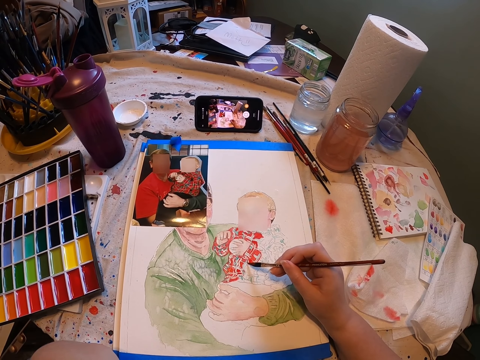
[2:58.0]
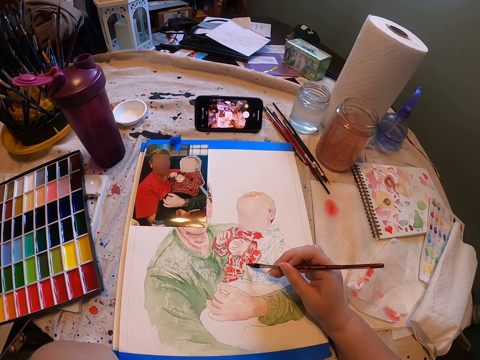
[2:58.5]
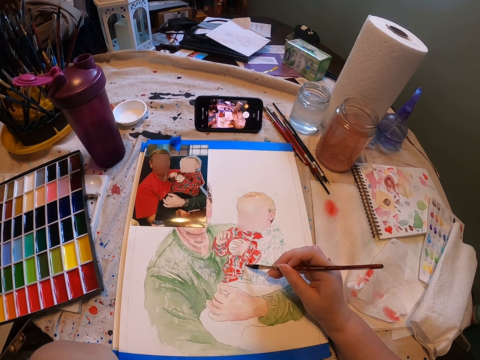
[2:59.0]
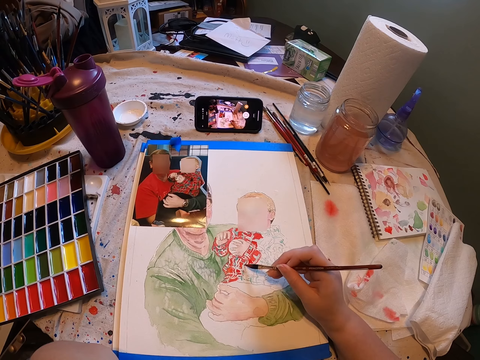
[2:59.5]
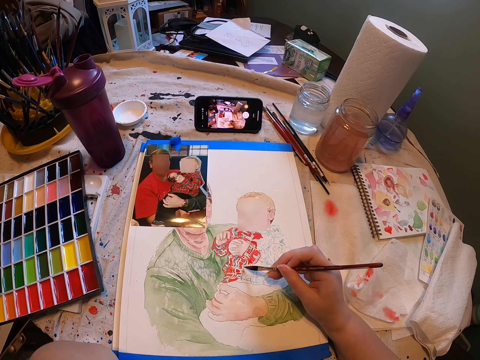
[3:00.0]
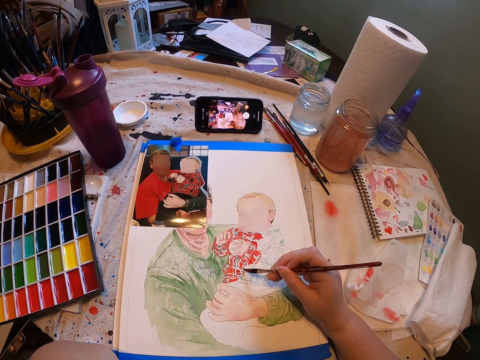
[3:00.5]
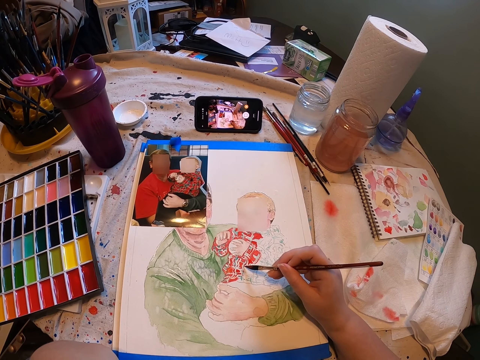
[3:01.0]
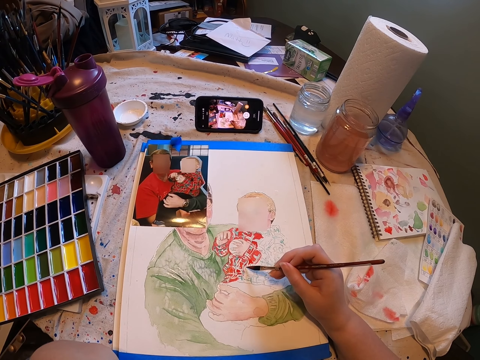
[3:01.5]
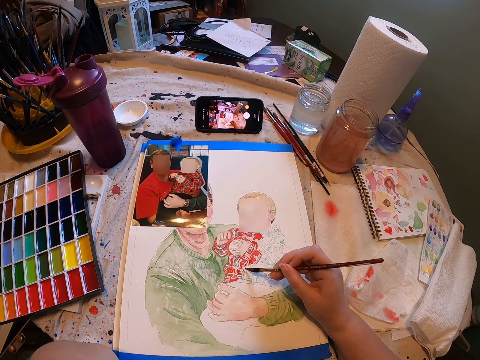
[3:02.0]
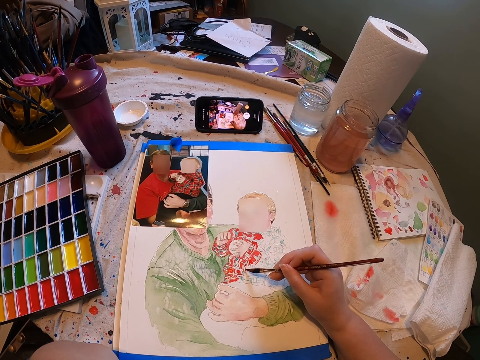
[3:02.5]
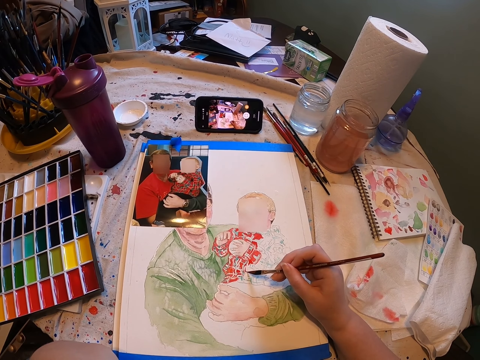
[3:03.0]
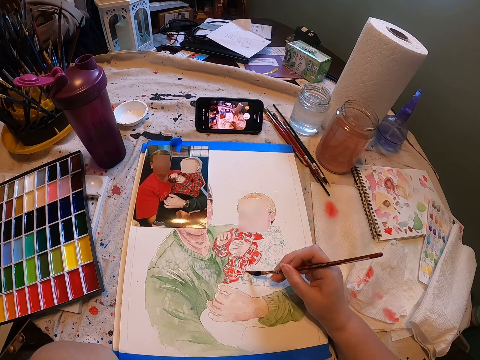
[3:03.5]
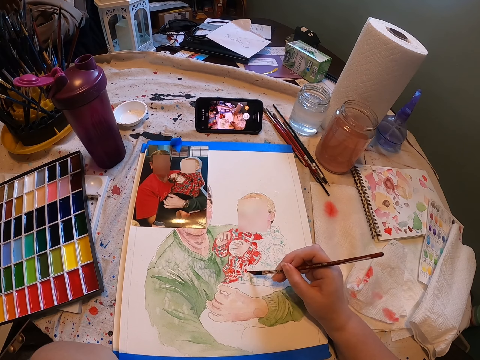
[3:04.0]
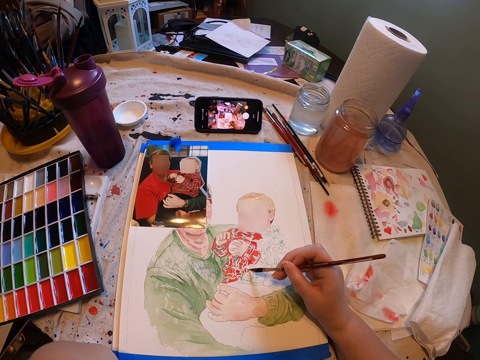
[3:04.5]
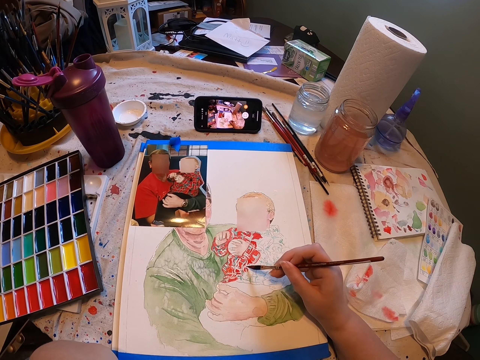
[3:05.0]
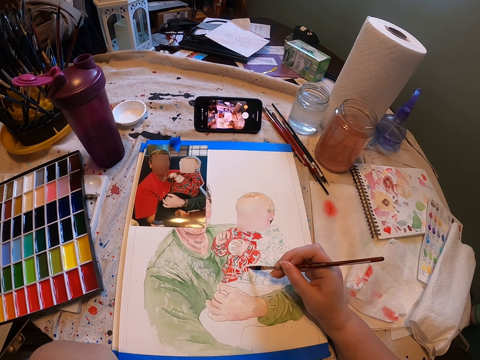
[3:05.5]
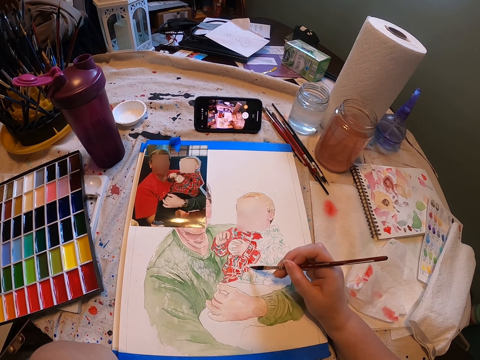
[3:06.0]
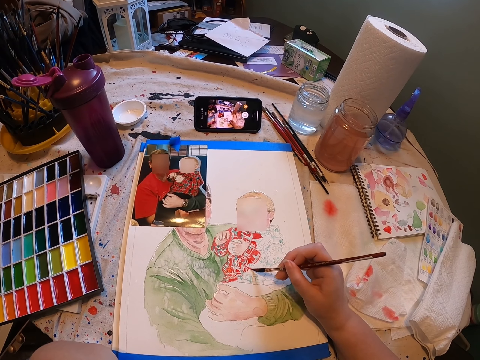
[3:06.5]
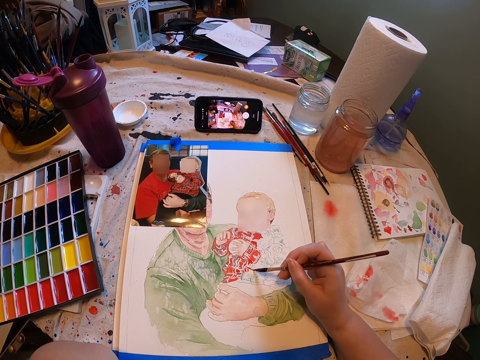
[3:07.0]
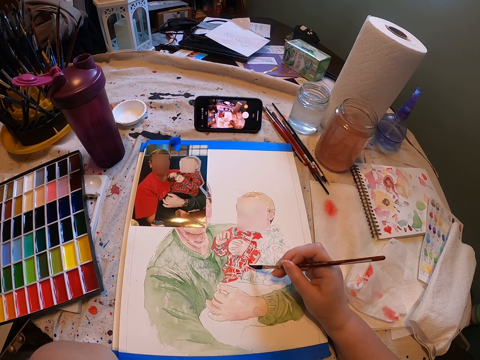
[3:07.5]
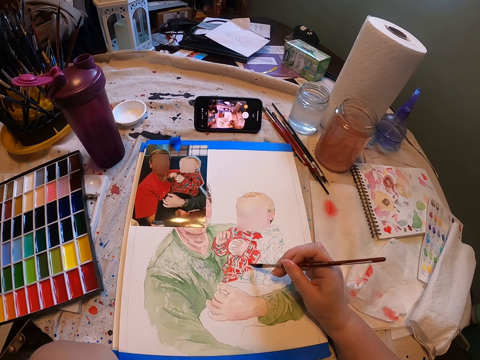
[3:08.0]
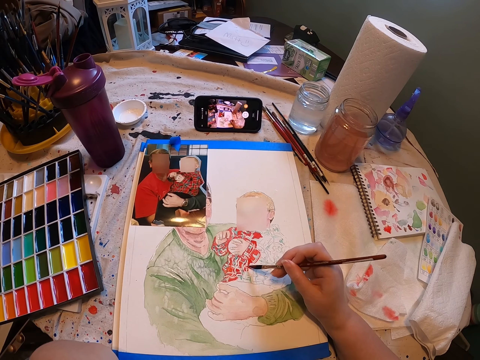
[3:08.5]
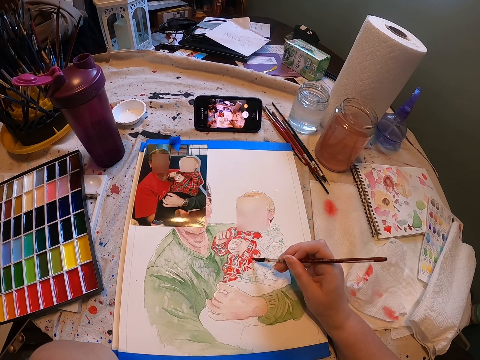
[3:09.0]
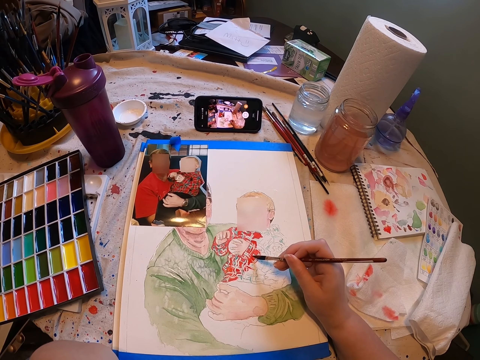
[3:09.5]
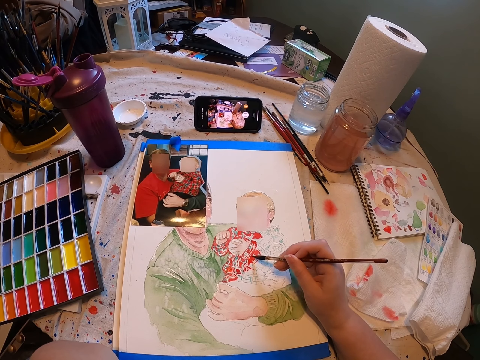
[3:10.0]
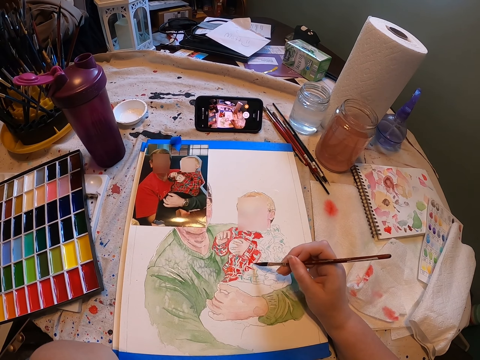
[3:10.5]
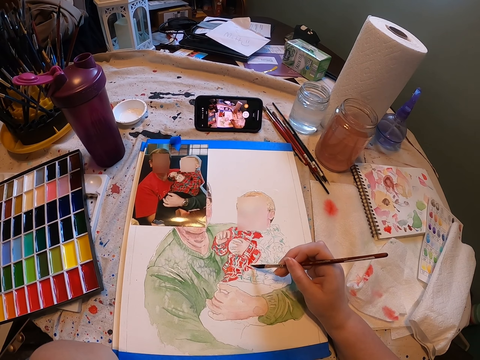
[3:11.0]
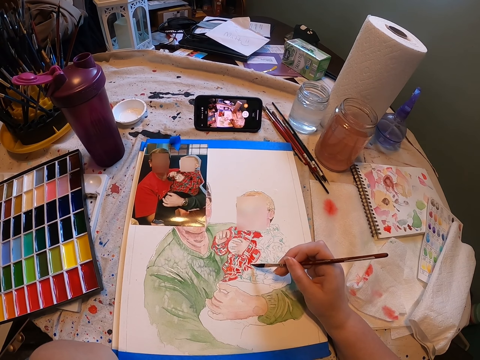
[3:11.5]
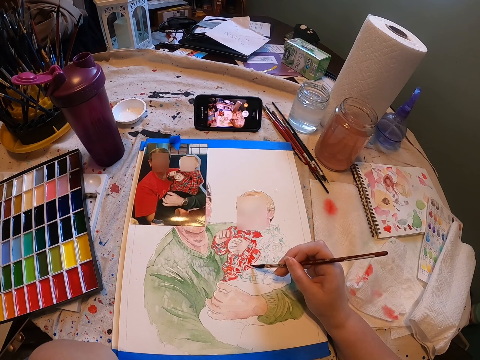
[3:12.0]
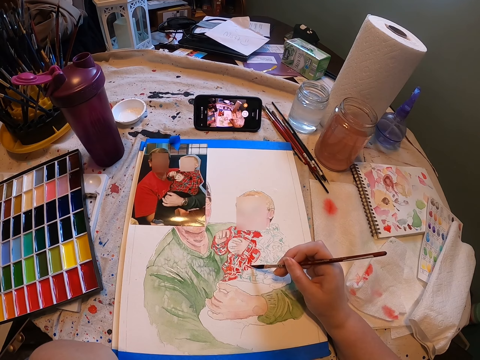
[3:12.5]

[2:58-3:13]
The camera wearer continues painting on a paper using a paint brush.

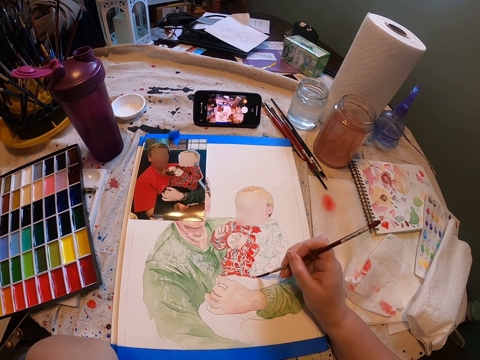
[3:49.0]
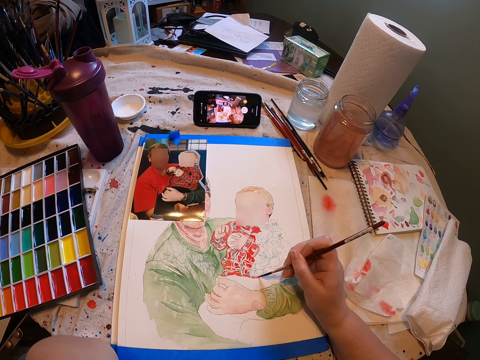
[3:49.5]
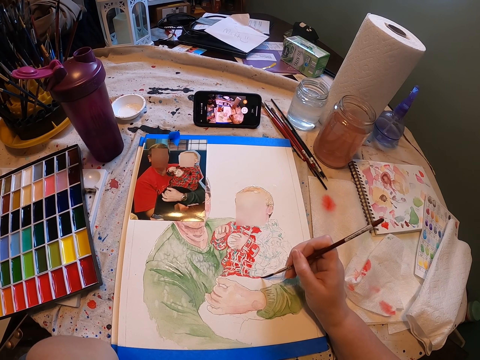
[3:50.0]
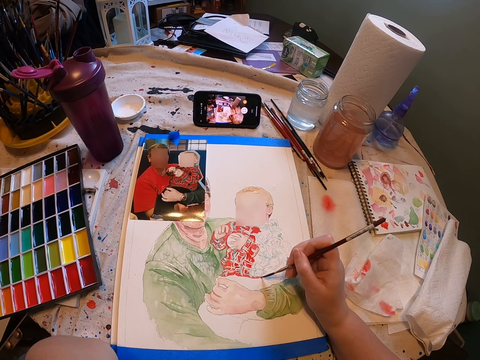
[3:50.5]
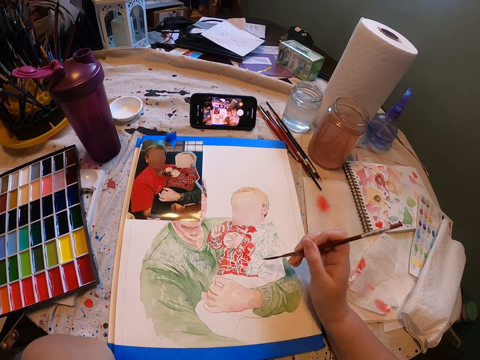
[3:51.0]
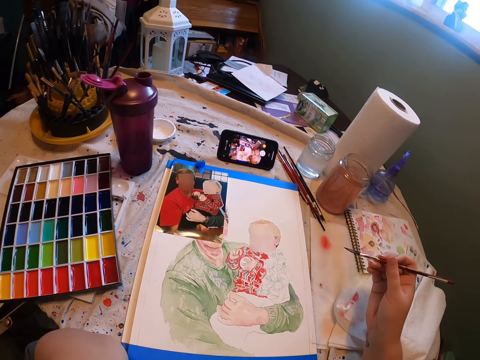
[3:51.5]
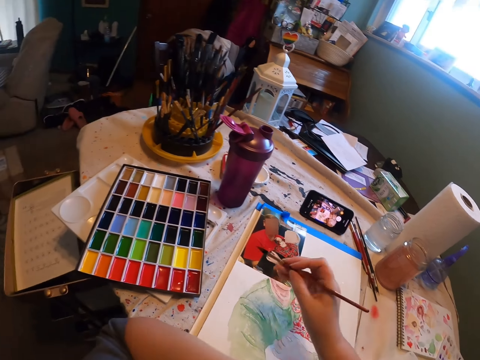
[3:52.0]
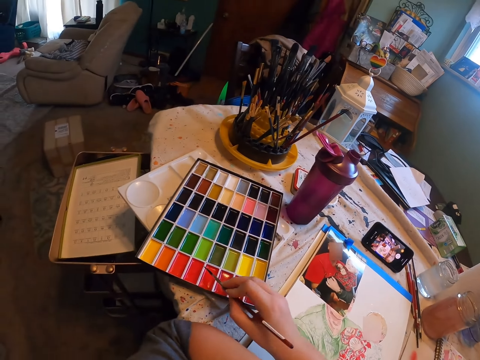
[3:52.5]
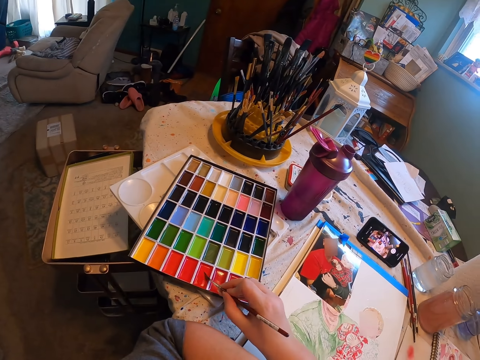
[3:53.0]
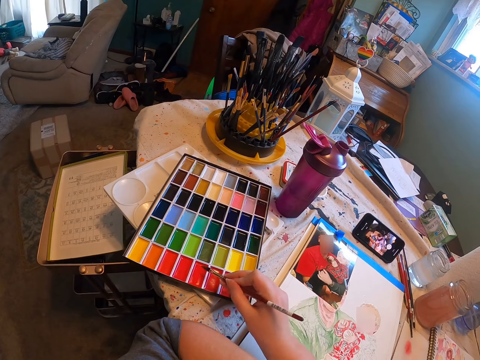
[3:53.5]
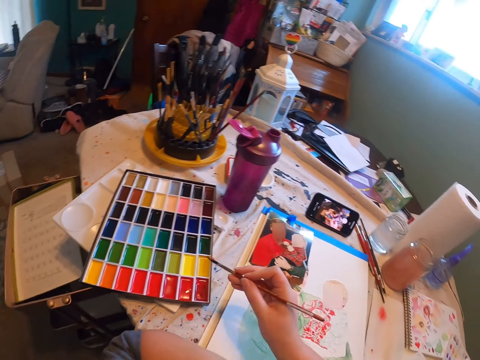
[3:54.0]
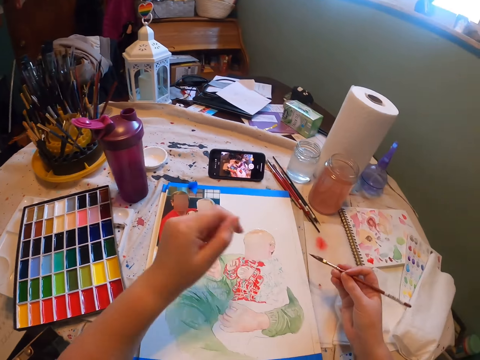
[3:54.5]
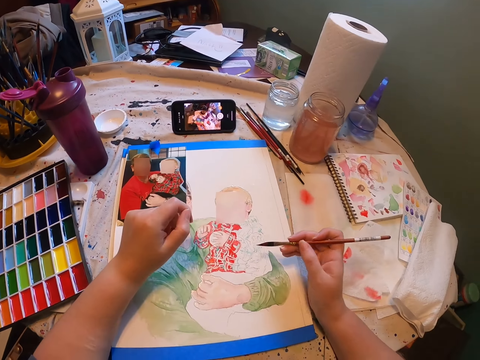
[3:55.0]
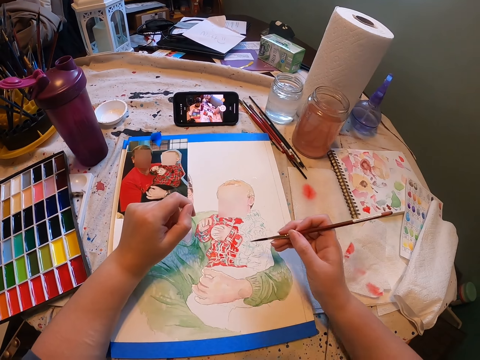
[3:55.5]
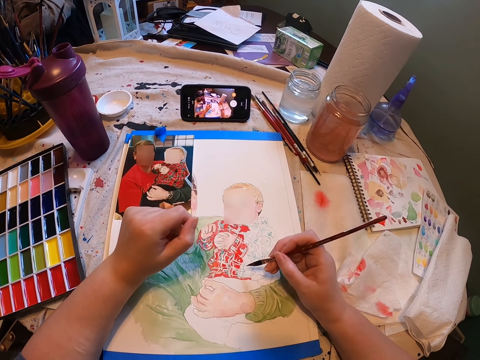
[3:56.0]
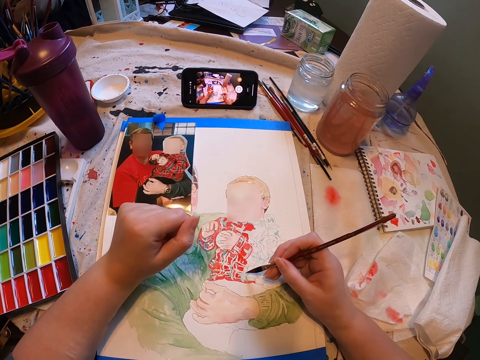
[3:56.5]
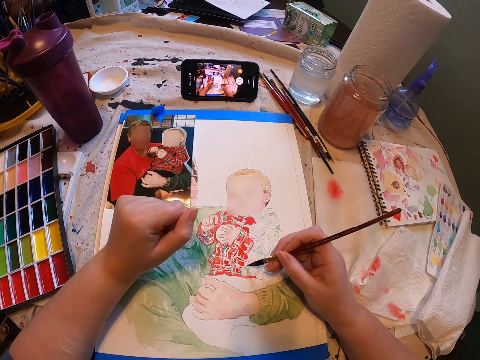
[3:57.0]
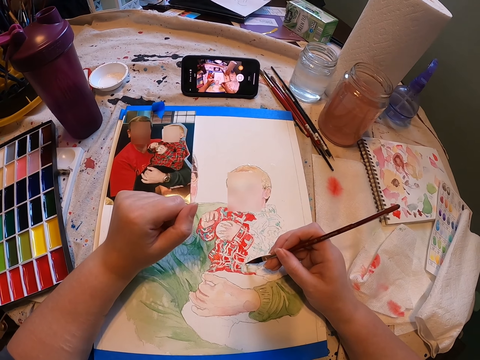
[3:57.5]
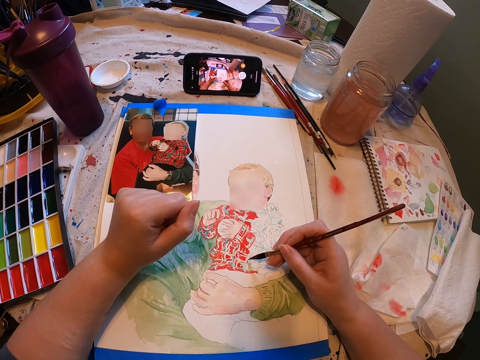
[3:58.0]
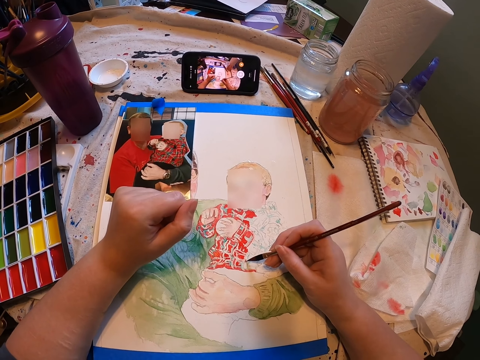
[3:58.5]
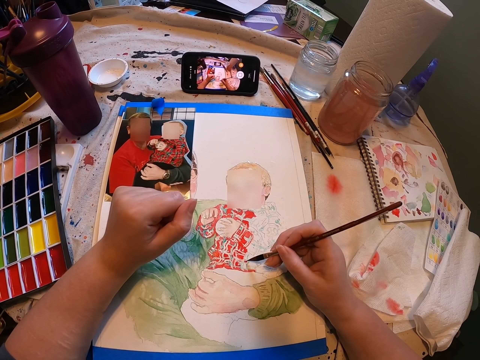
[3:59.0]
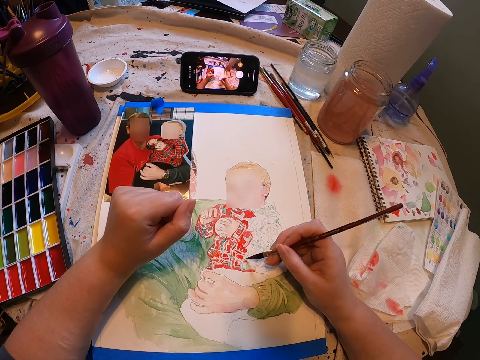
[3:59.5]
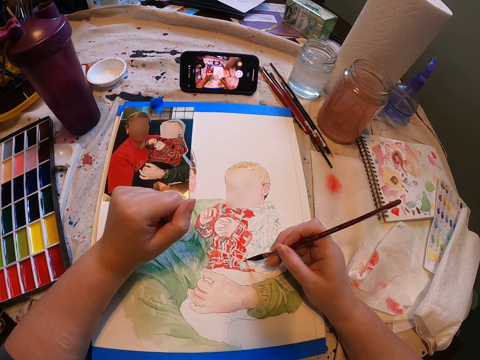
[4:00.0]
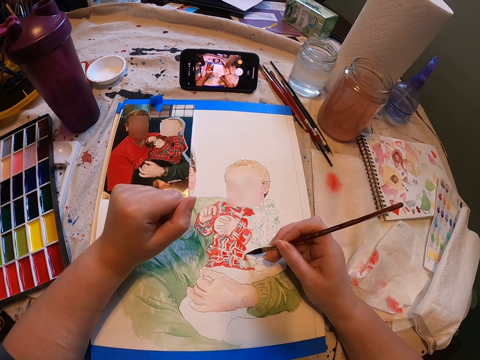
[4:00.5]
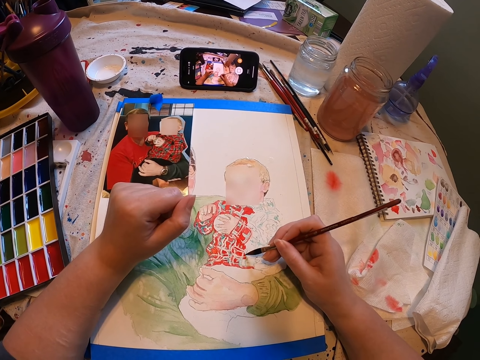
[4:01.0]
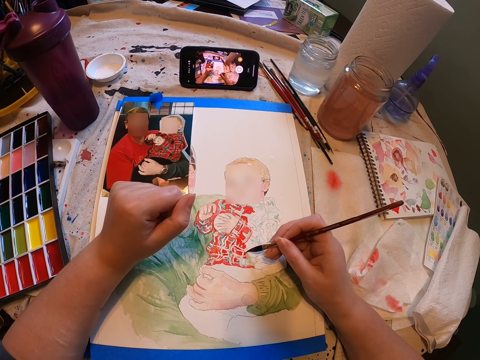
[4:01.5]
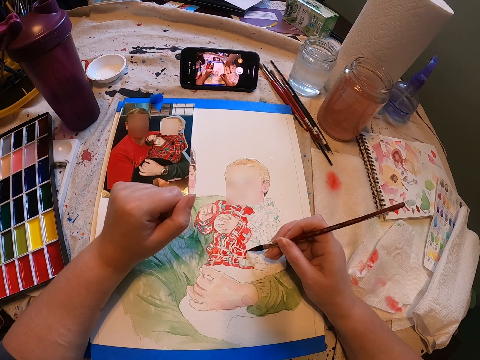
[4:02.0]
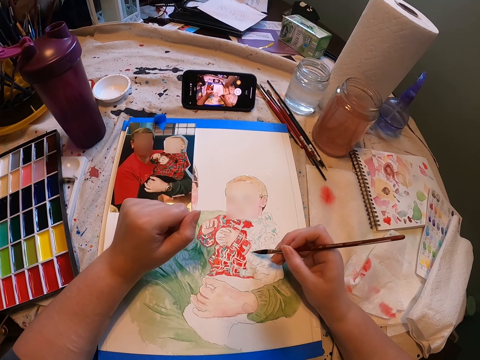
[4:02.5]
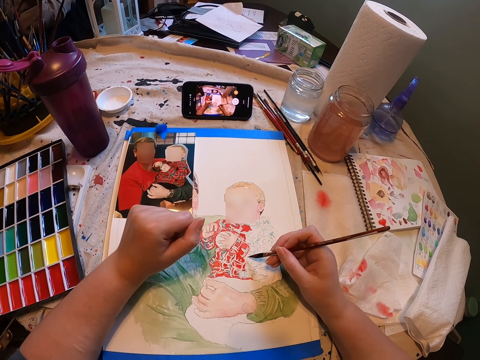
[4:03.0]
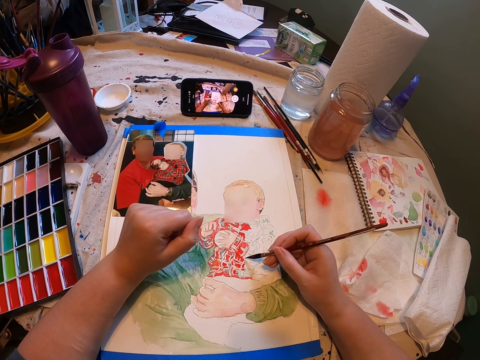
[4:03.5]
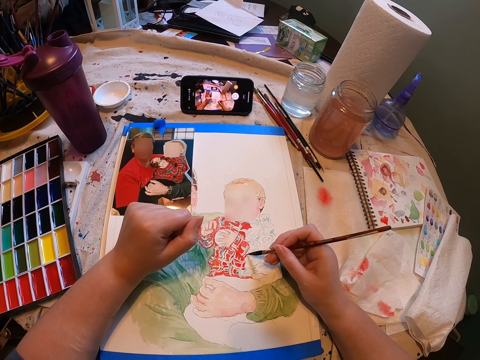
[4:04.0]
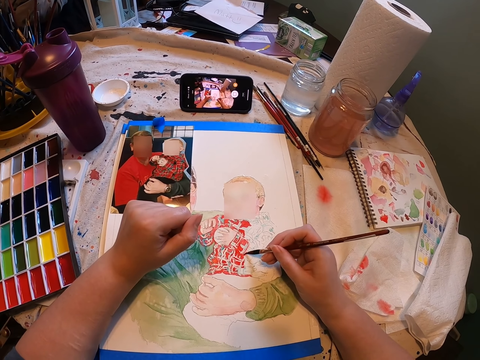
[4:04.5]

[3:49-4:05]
The camera wearer stares at the painting. They rub the paint brush on the color palette. They stare at the painting. They paint the painting with the paint brush.
